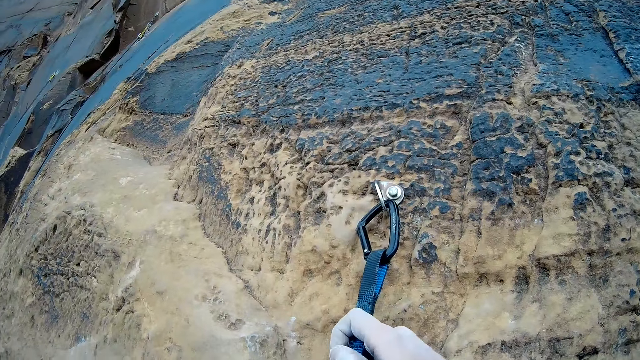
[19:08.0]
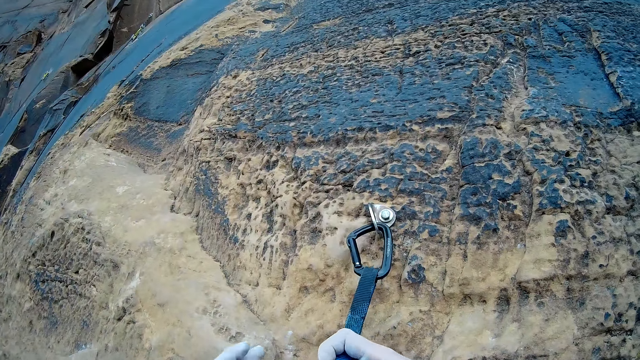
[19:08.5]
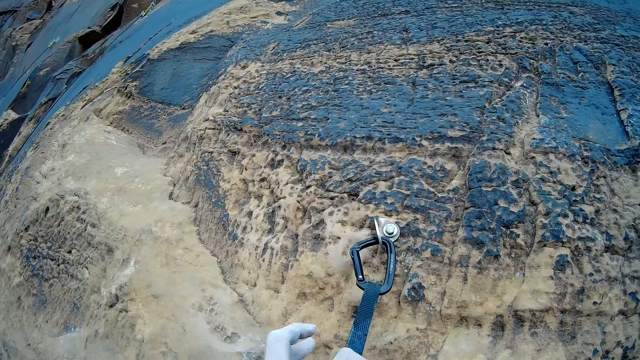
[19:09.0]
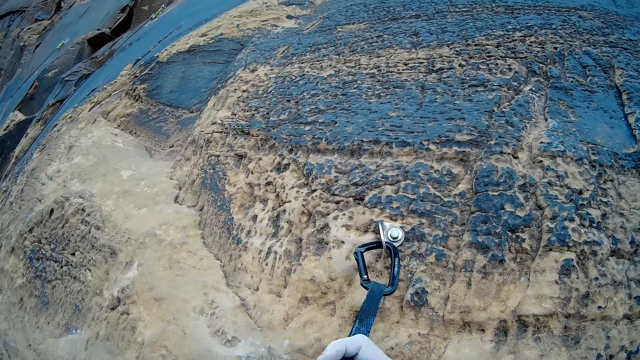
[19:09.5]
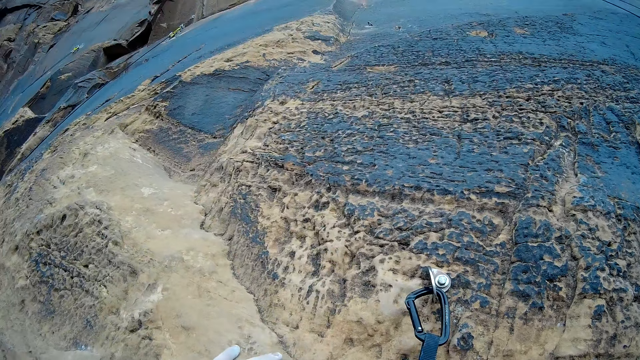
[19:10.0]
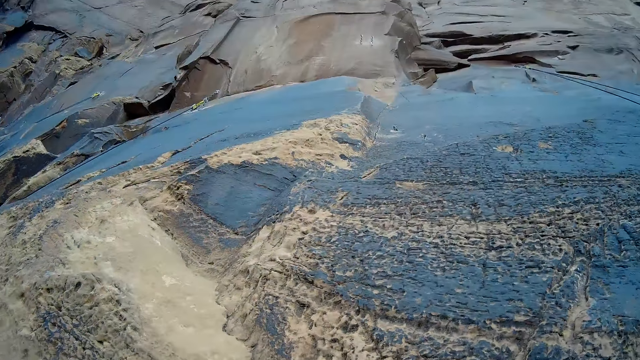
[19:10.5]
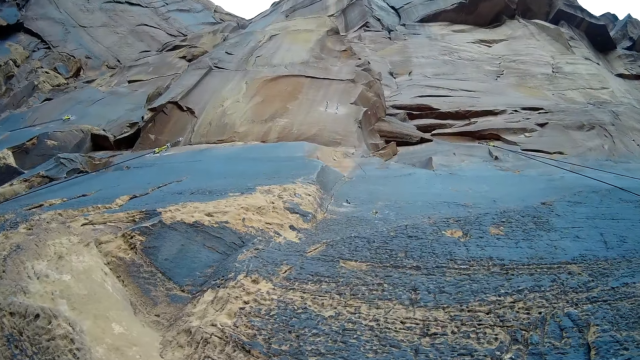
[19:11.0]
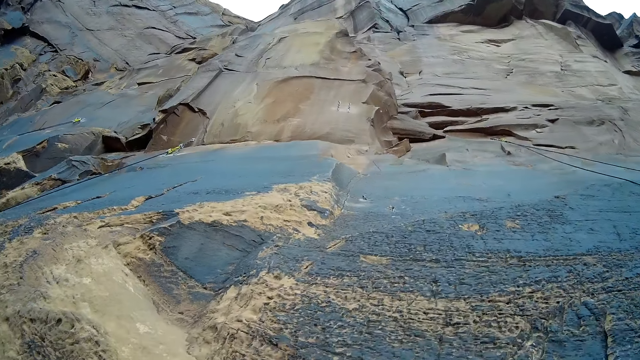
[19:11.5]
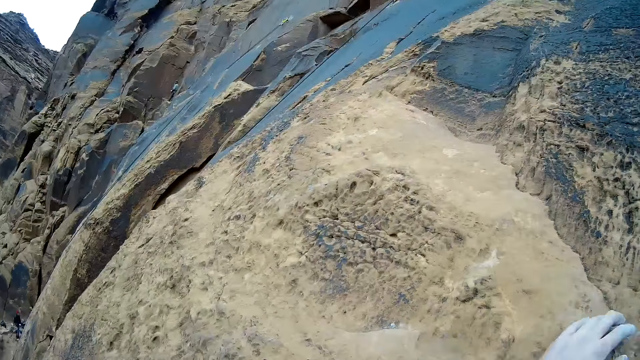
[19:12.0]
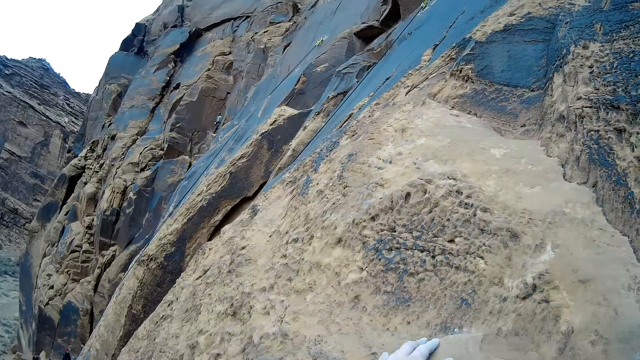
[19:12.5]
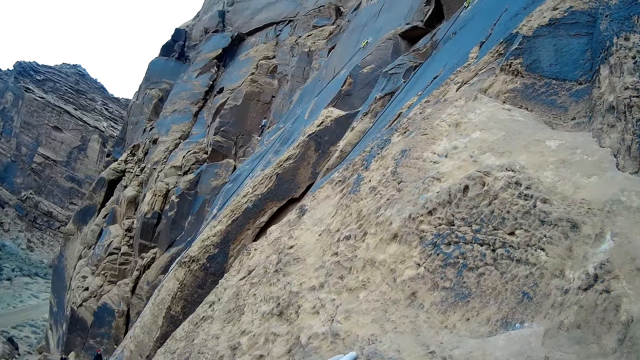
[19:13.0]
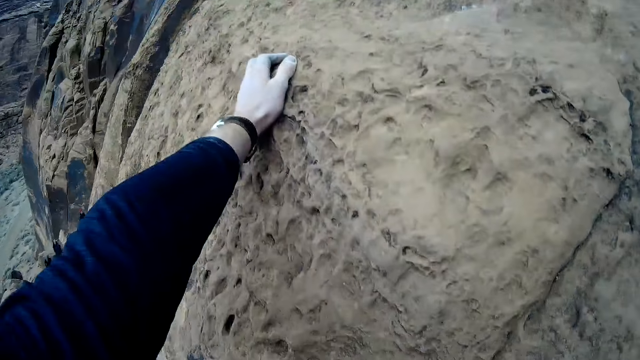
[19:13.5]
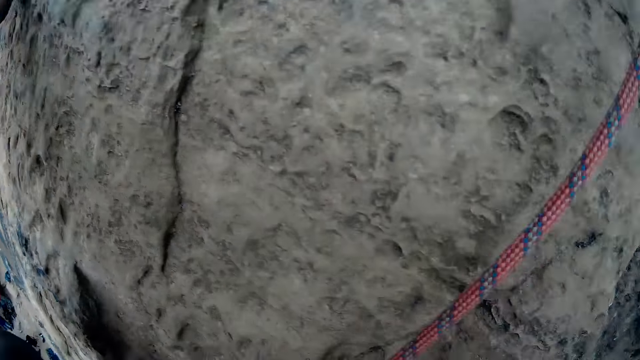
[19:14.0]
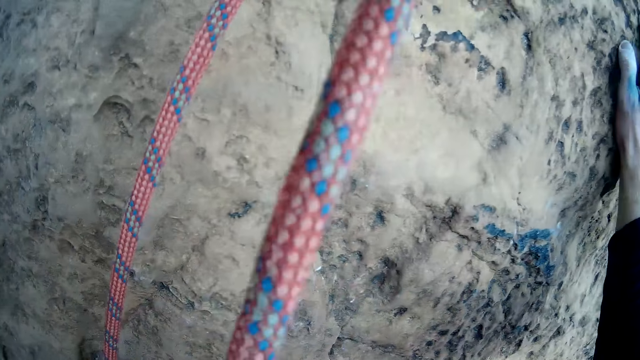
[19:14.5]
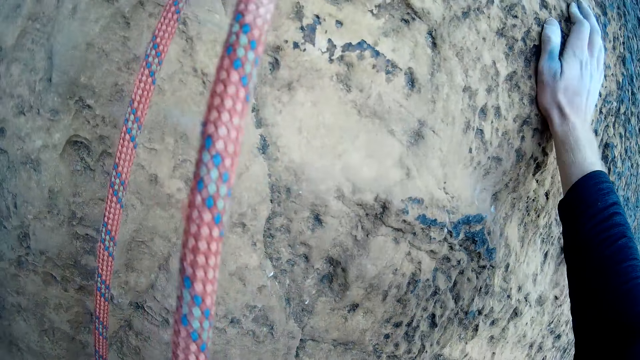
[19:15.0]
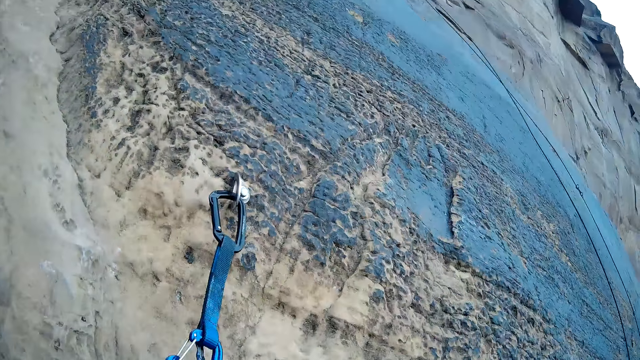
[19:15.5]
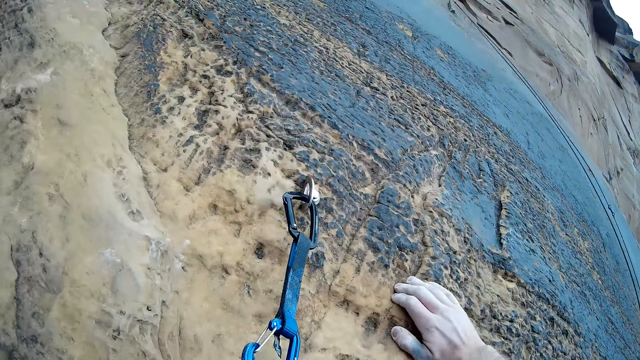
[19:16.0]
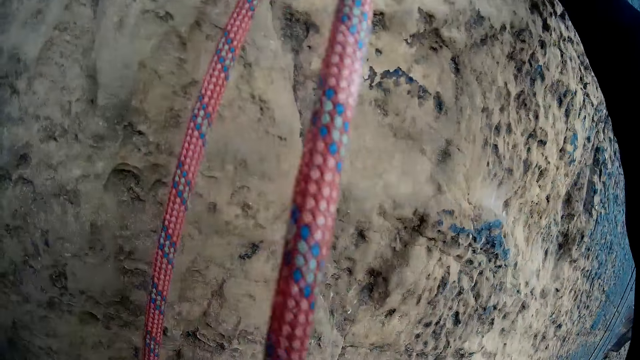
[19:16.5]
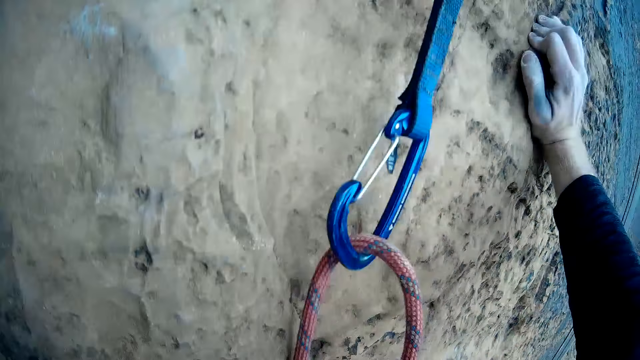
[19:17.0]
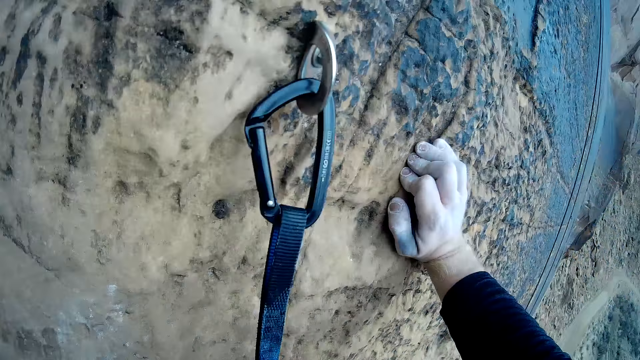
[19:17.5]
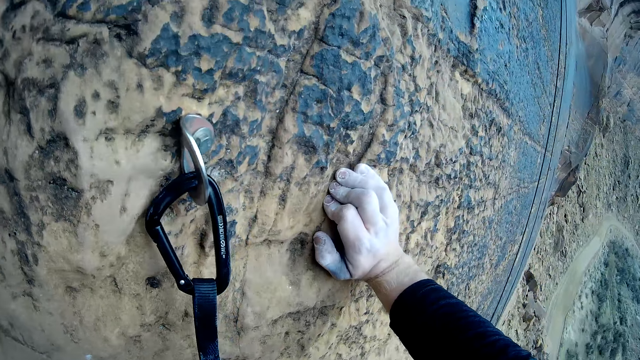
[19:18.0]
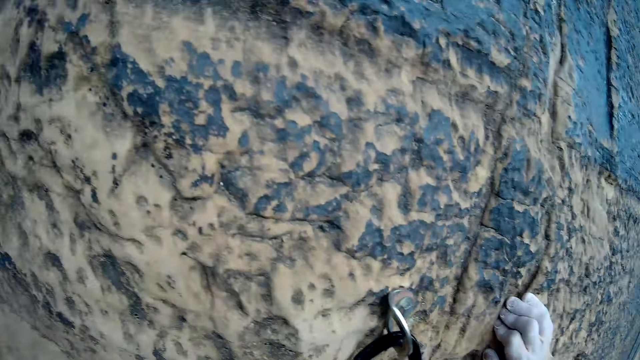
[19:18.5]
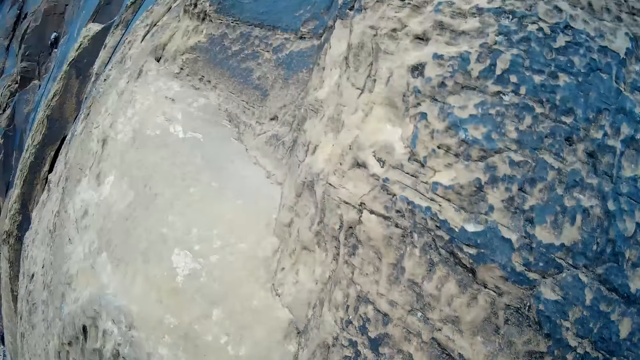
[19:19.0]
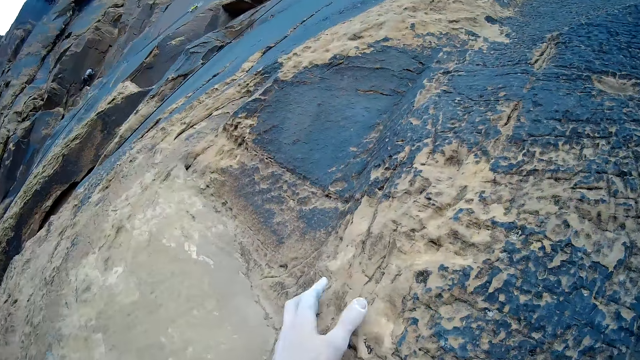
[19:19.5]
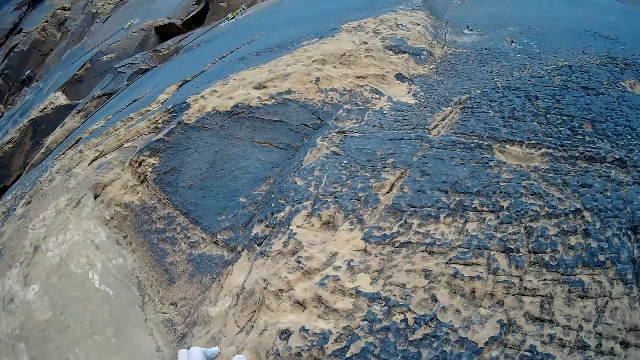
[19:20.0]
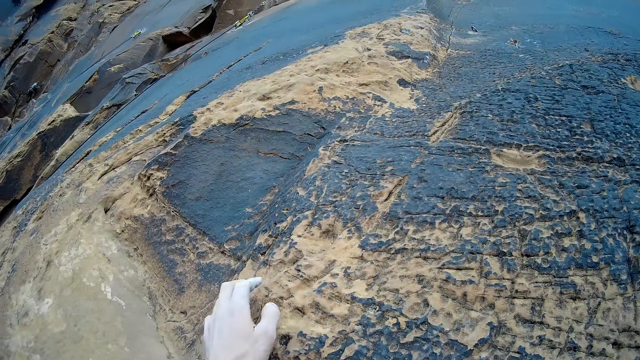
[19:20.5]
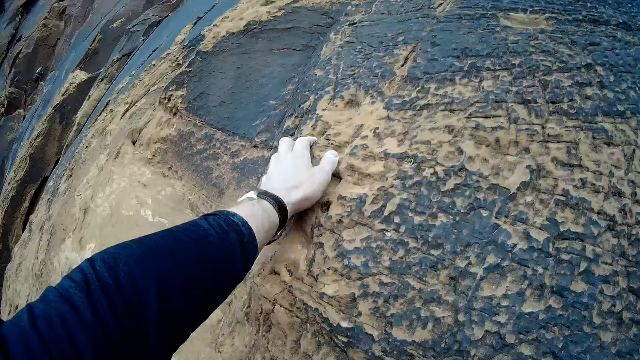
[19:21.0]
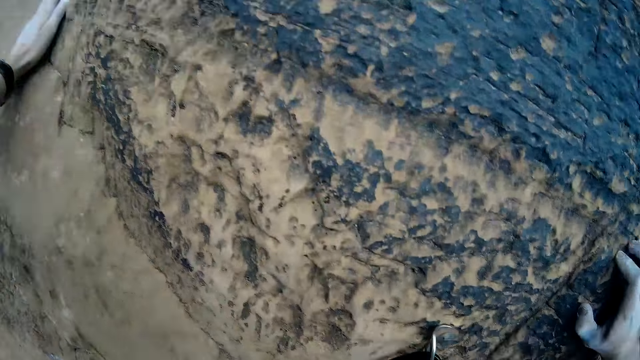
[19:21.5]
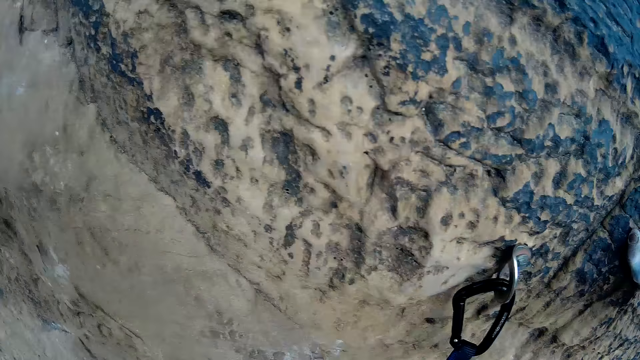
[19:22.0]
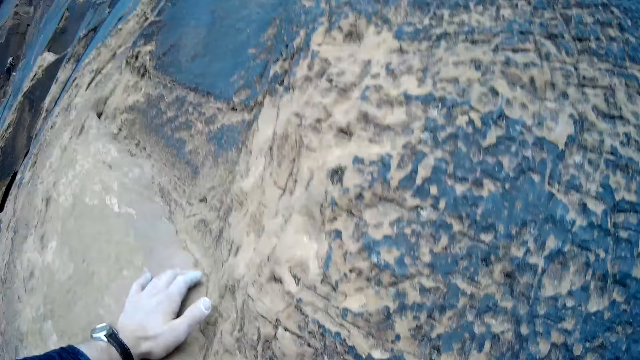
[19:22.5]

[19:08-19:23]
The camera wearer climbs the mountain of rock with both hands.

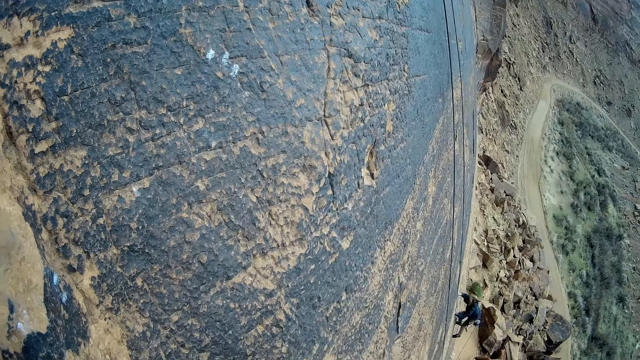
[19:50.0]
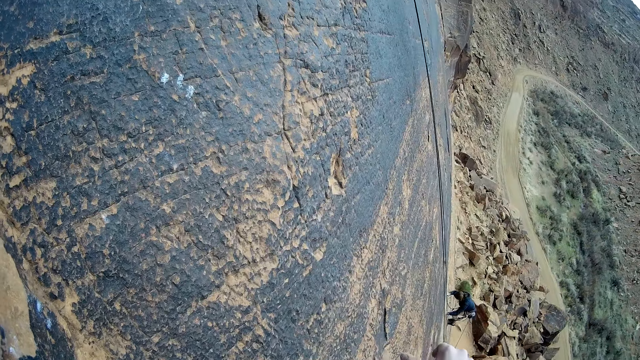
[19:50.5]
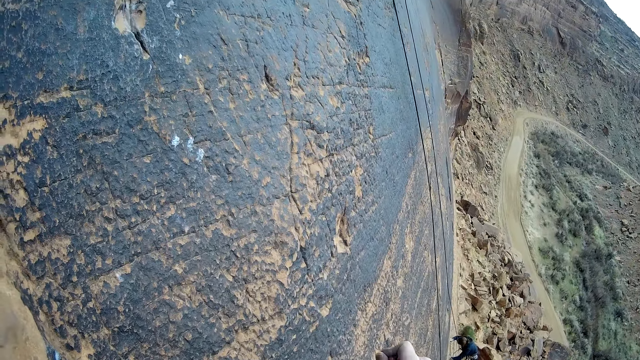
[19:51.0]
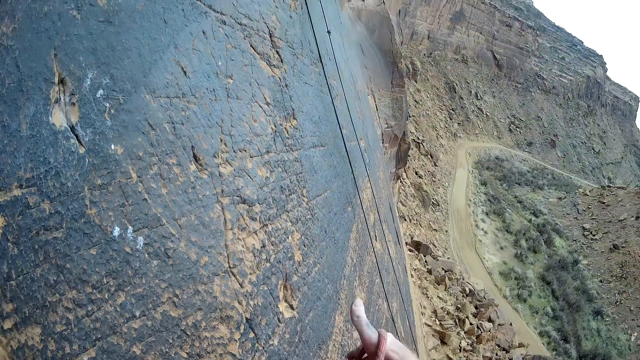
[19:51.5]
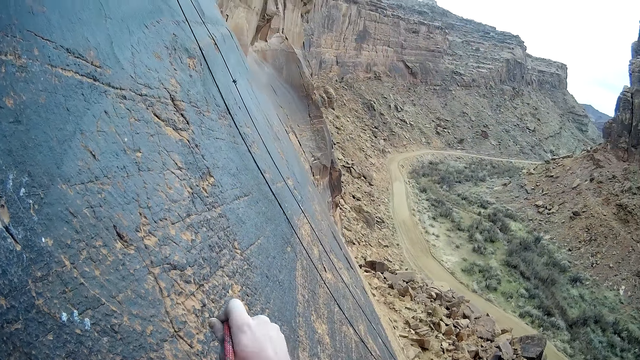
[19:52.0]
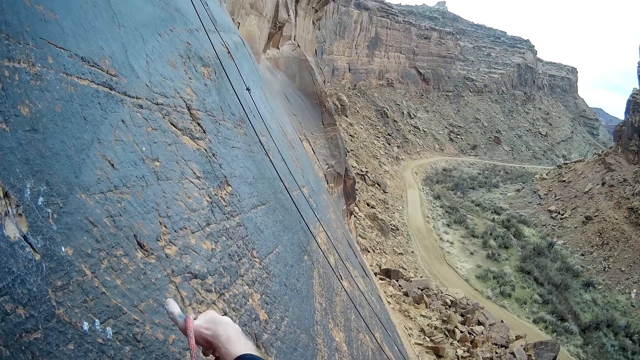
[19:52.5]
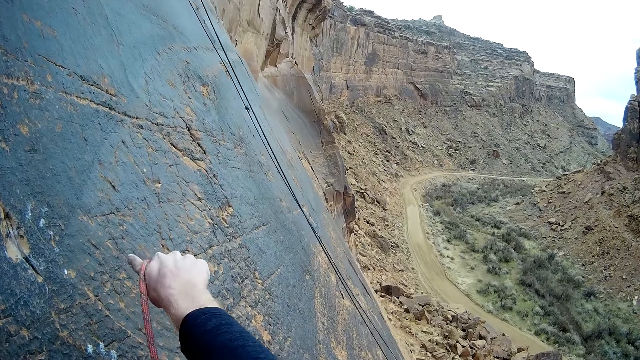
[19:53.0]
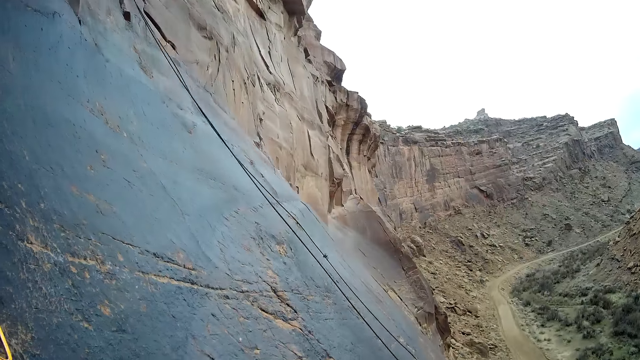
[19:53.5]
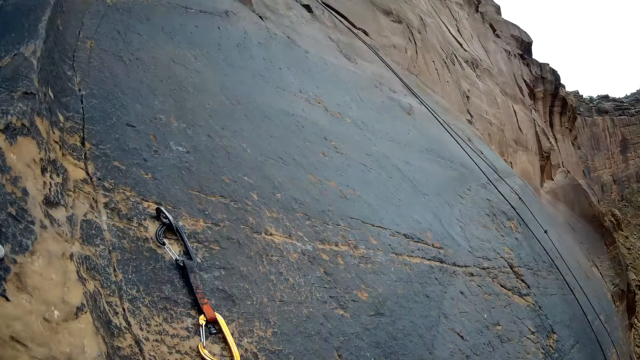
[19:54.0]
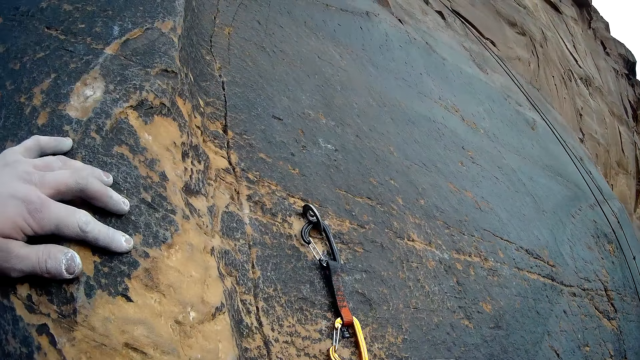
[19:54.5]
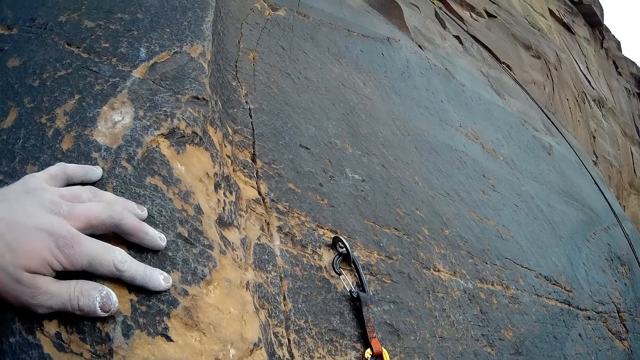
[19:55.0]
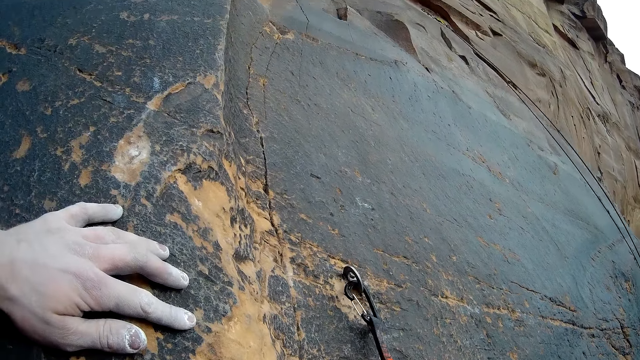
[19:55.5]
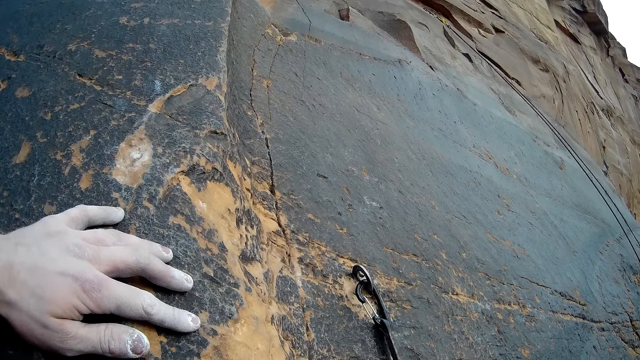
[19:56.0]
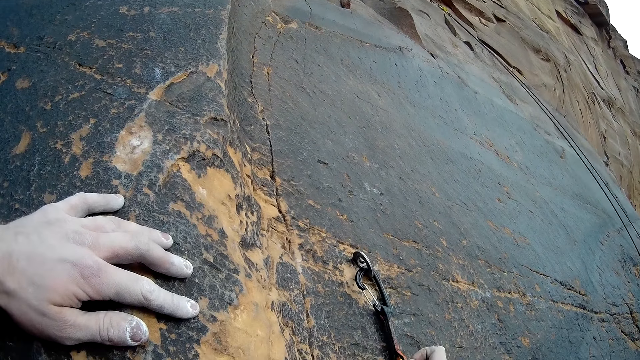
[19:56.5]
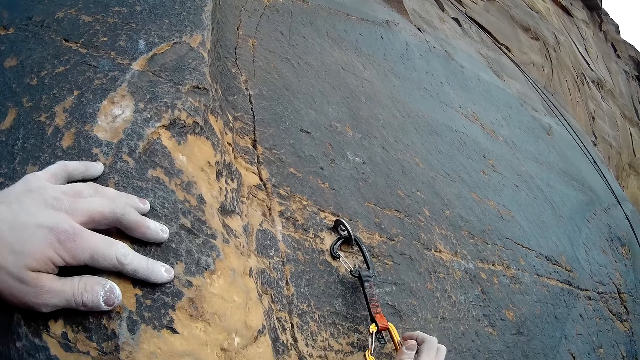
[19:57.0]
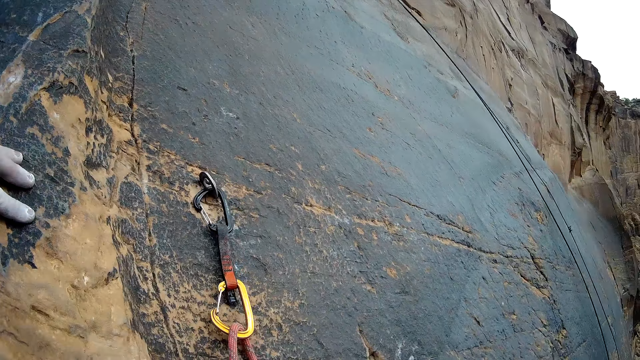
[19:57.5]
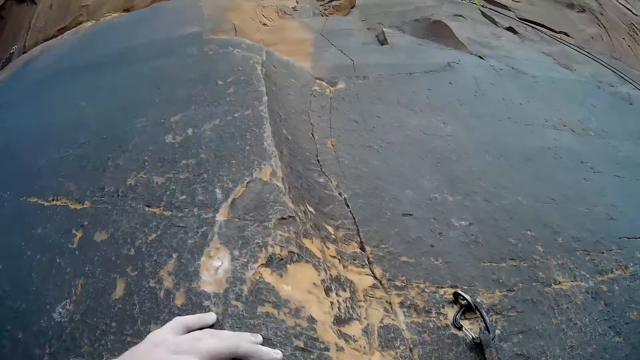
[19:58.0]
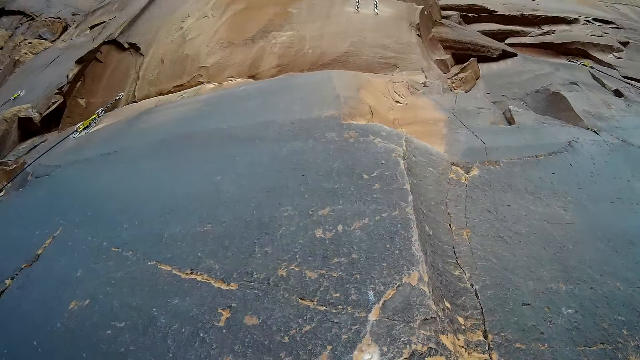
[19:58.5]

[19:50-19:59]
The camera wearer pulls a rope with a hand. He holds the climbing rope with his right hand. He fixes the rope with a belay device. He attaches the climbing rope to the quickdraw with his right hand. He looks around the mountain of rocks.
